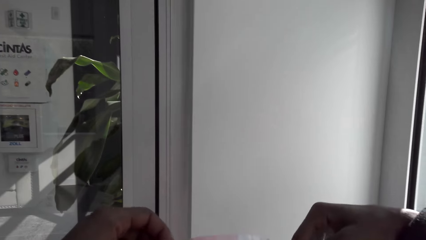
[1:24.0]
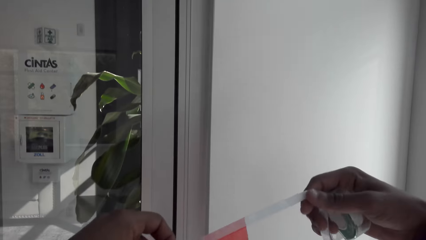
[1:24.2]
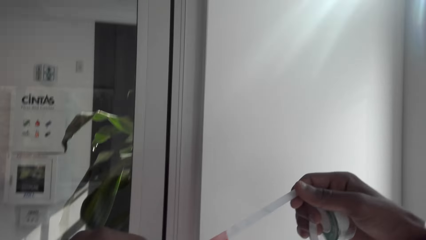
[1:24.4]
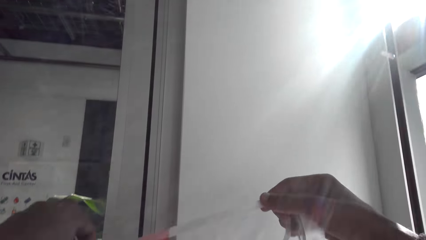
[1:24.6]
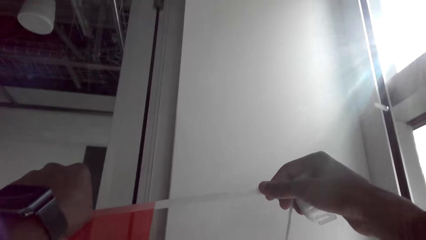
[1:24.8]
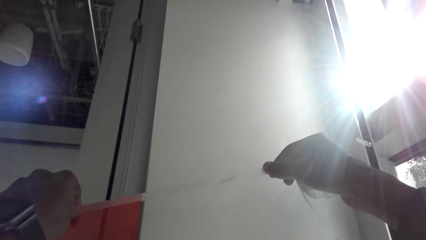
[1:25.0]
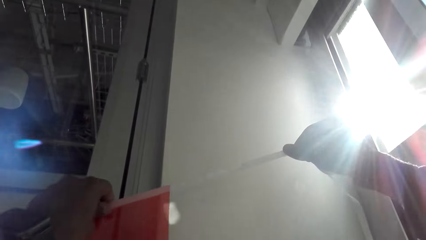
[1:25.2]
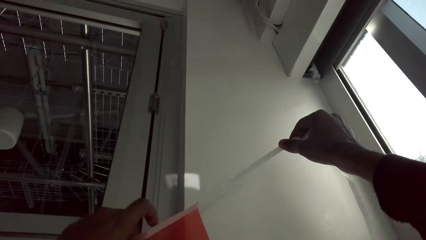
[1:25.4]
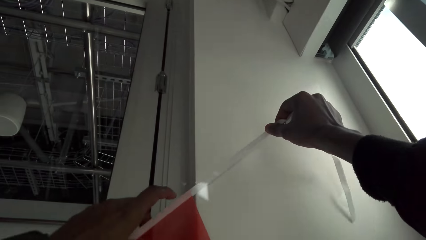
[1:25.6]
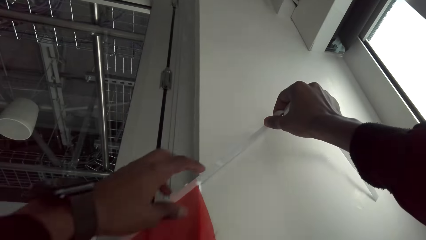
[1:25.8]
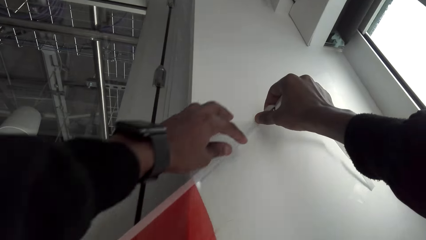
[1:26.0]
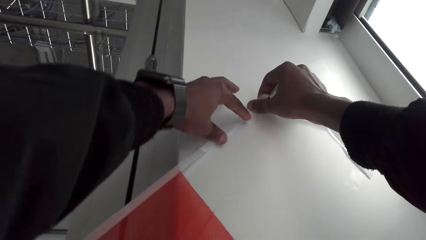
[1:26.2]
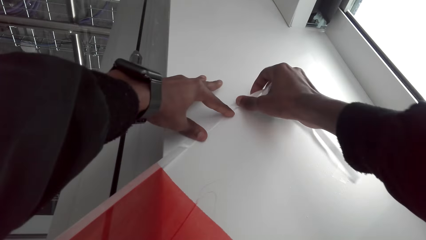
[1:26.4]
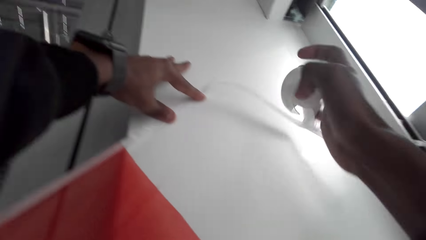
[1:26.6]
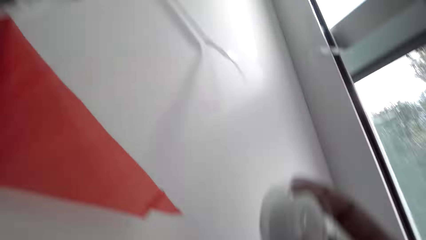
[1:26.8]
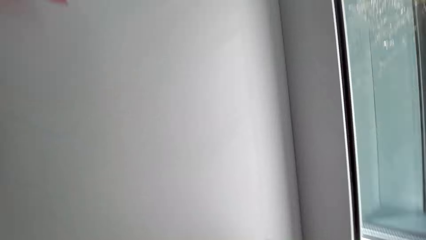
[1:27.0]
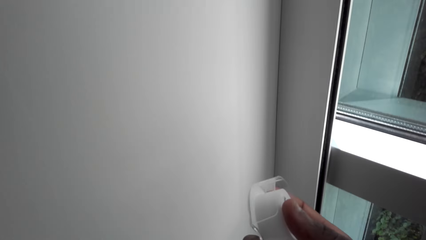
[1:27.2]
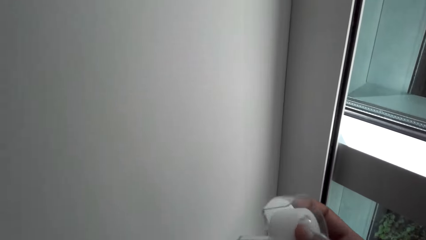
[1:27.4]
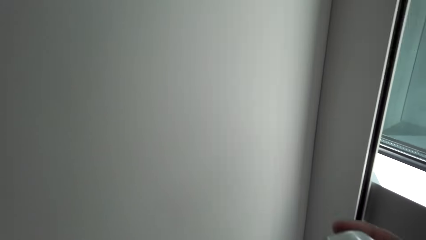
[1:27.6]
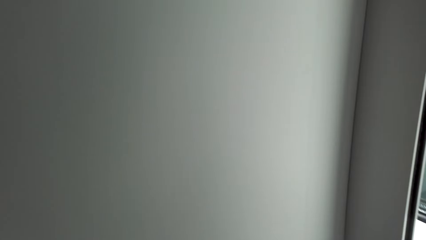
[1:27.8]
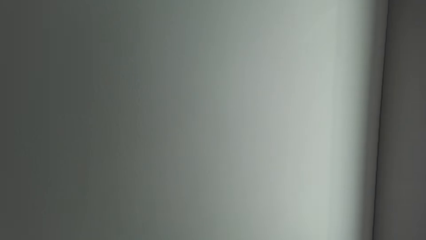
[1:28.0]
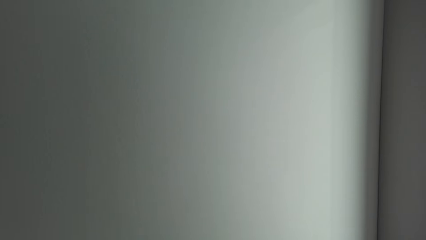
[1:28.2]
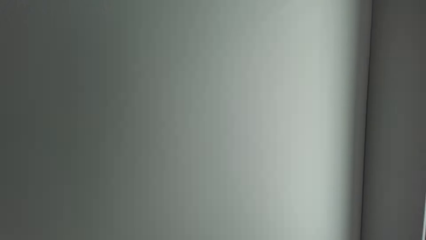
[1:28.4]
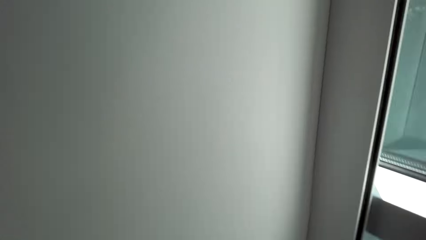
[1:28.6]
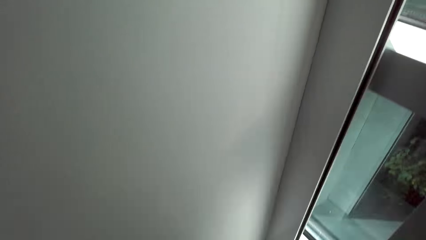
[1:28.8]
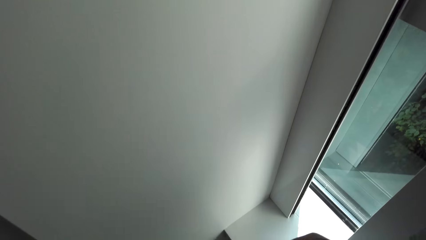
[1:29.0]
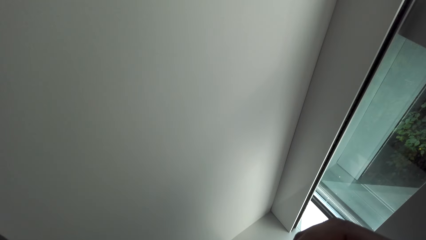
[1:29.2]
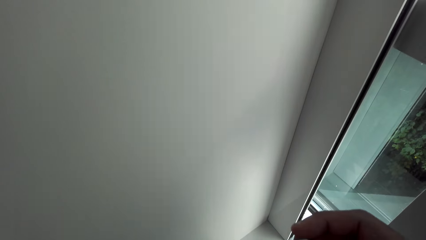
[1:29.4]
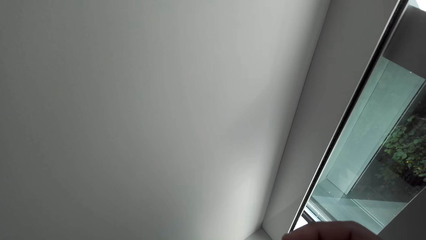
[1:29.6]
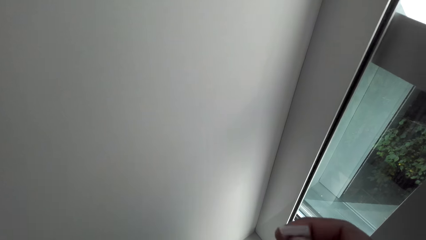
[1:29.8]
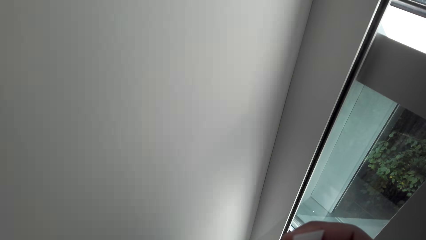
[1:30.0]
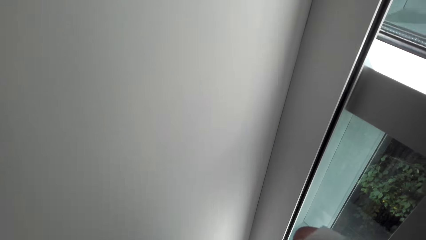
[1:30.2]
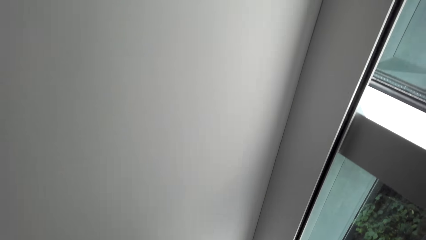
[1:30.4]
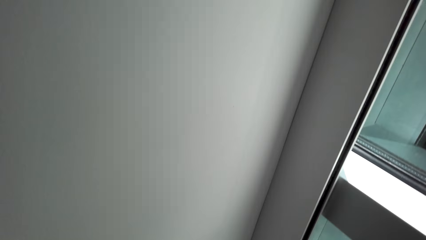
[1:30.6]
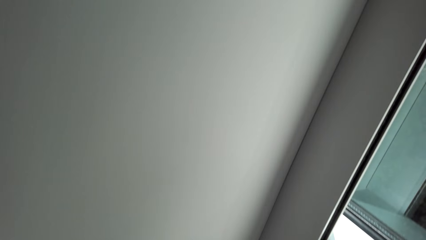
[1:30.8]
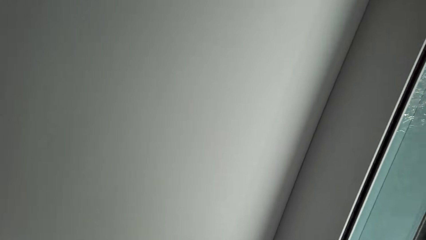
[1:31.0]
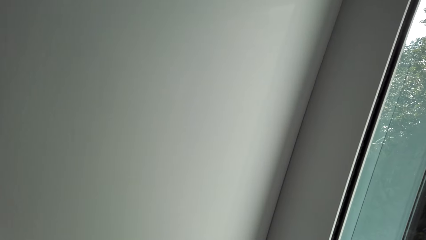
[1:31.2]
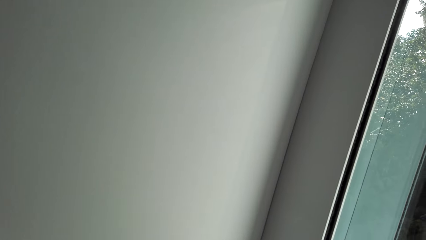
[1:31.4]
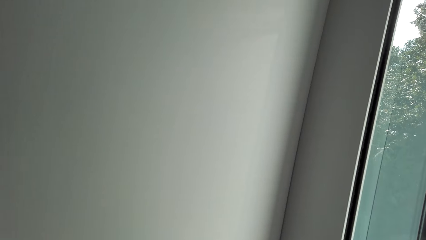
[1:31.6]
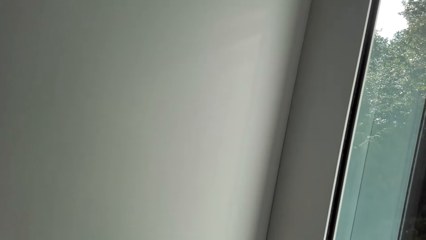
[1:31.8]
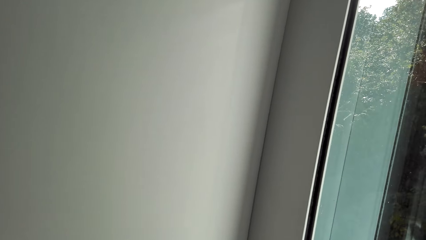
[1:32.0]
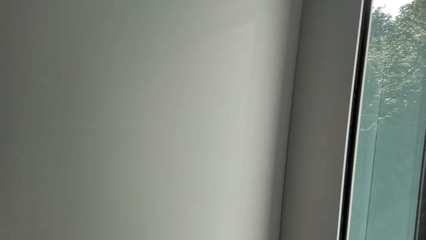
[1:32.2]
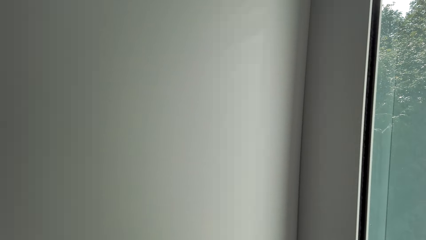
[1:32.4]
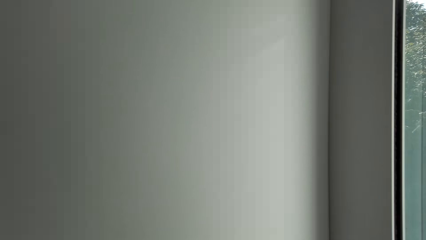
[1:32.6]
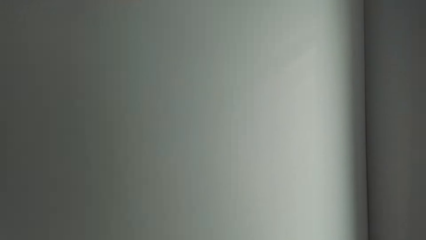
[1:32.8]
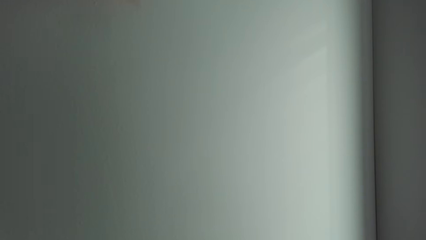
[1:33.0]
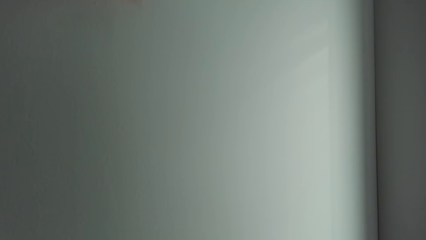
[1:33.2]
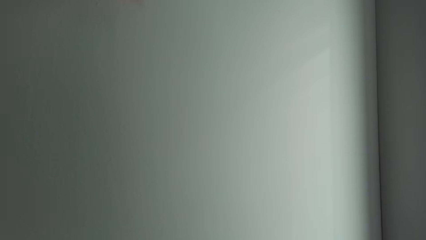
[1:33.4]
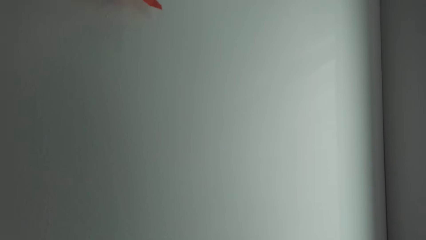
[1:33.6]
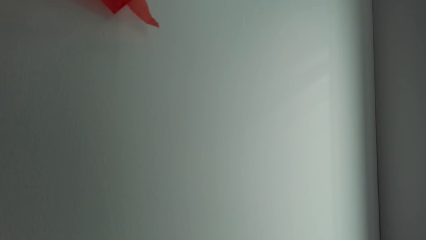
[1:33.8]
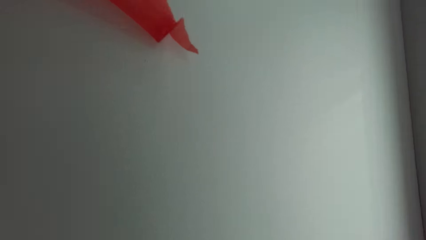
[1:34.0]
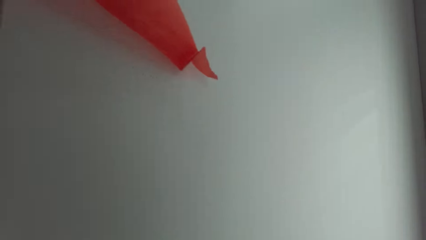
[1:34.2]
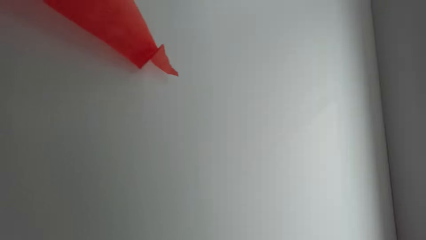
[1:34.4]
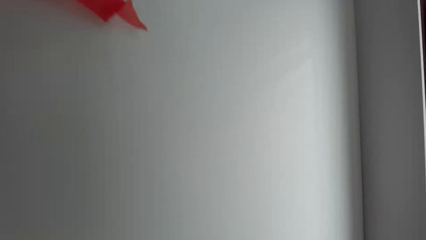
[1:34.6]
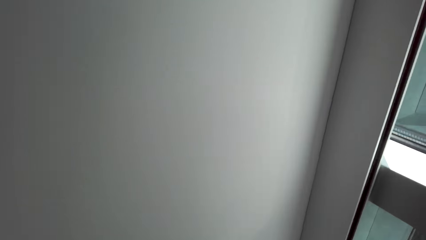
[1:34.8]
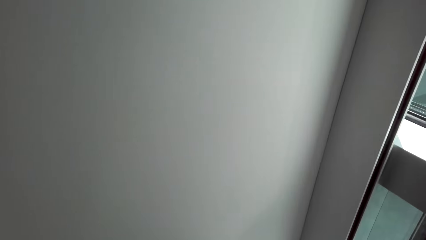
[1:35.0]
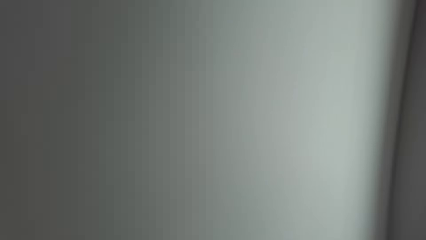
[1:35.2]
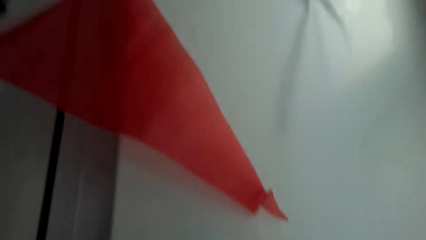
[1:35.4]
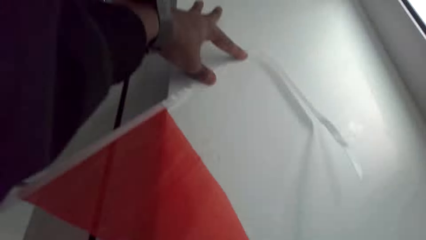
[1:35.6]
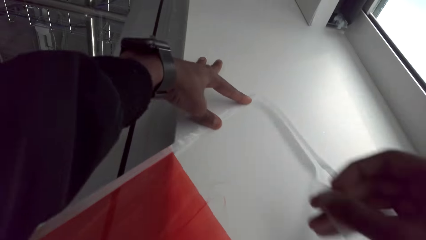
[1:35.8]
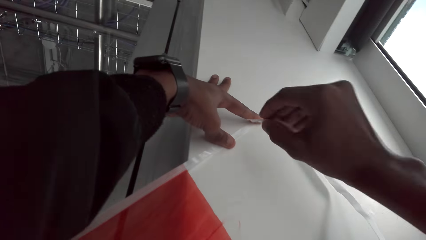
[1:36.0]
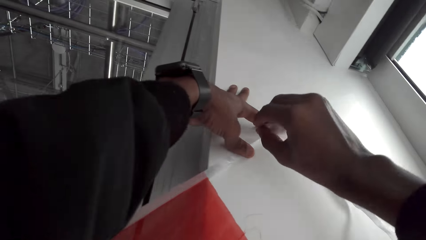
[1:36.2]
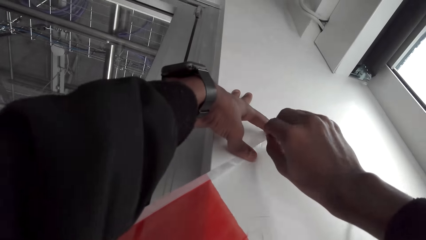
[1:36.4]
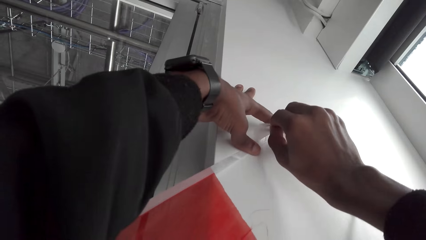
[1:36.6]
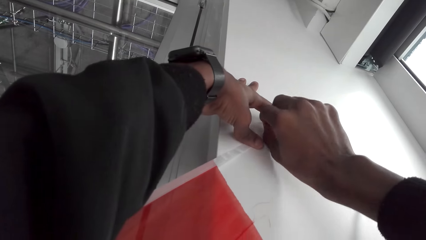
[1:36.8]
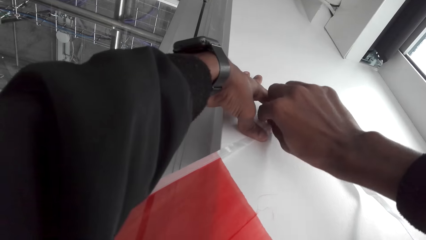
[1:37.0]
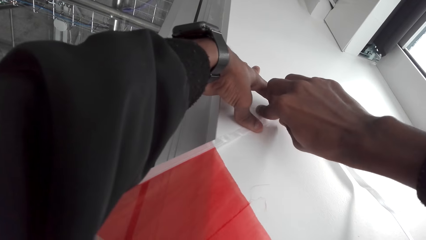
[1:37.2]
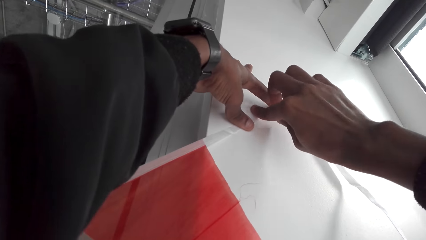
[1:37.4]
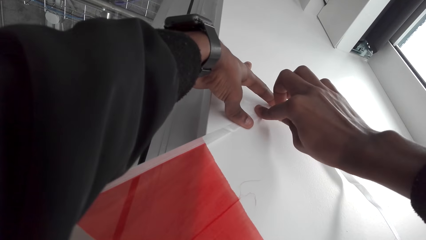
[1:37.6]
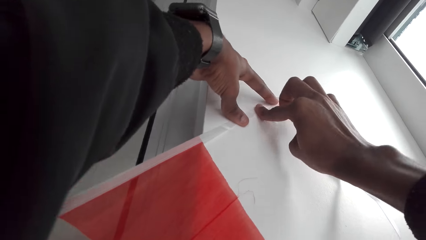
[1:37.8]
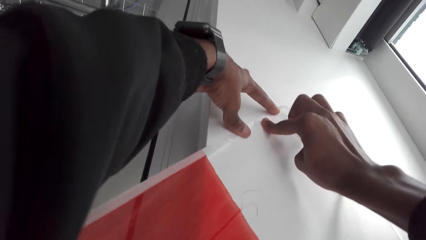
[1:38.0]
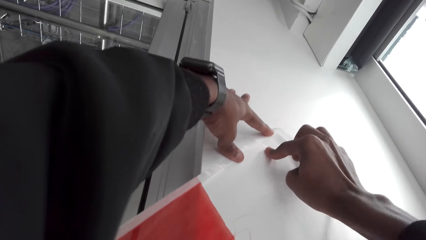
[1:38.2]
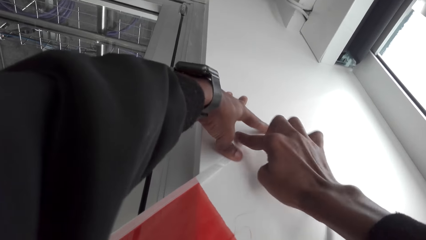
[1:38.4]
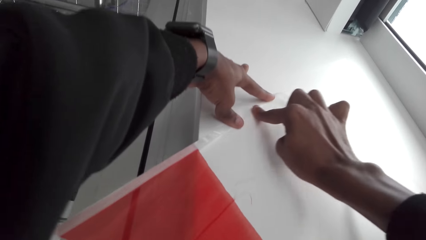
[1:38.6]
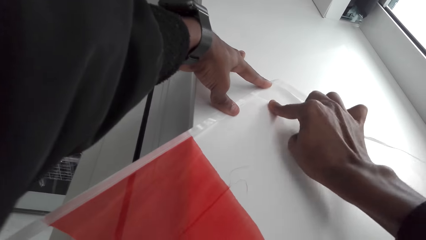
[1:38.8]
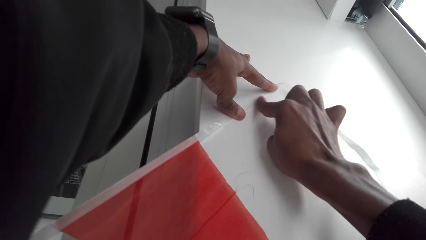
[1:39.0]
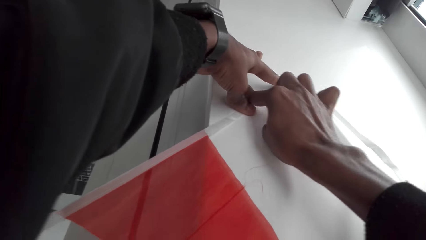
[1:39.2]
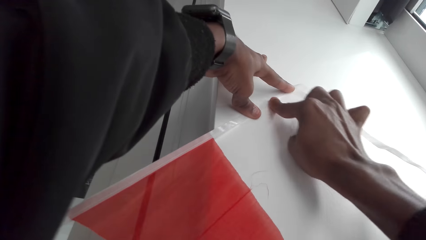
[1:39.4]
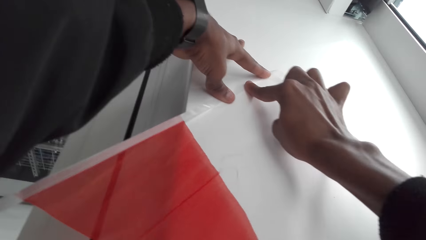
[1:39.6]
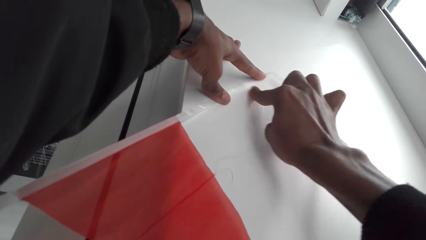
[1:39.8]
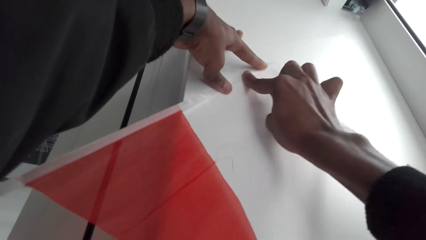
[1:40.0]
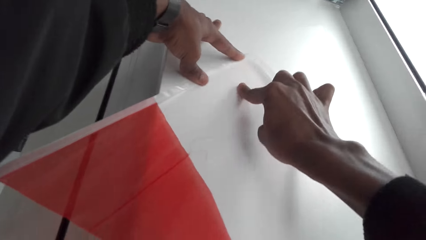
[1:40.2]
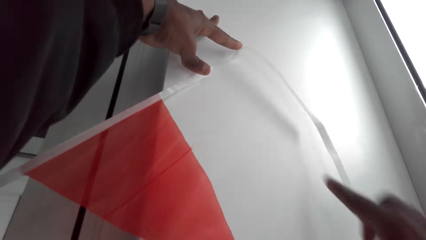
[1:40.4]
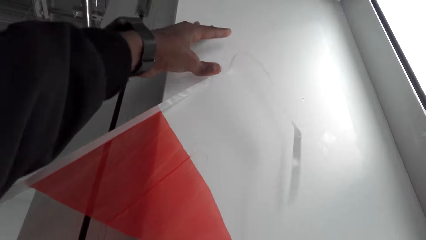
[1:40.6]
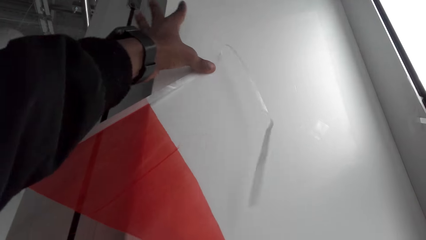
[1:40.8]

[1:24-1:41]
The camera wearer sticks the decoration on the wall. They make the sellotape. They look around. They cut the sellotape. They stick the decorations on the wall with the sellotape.
